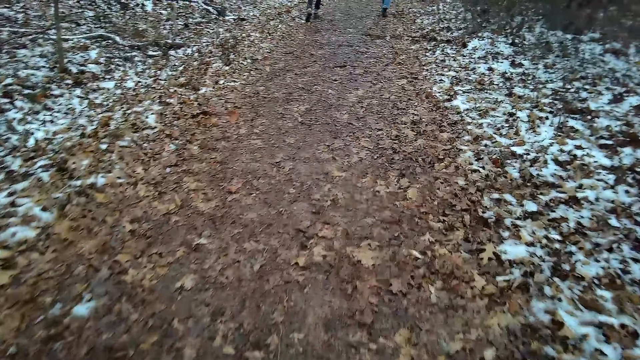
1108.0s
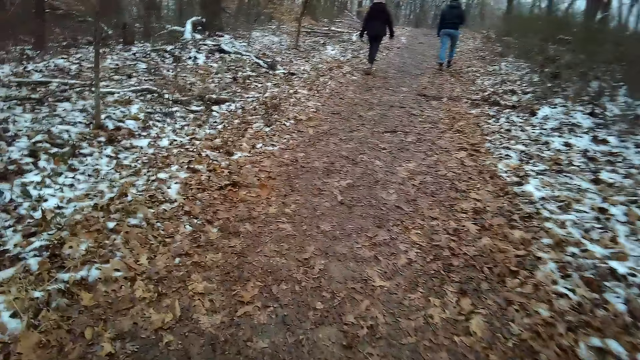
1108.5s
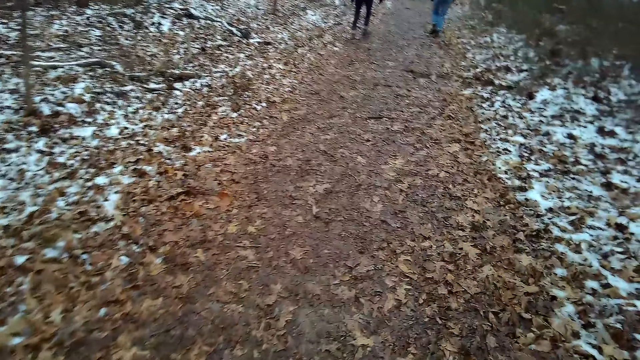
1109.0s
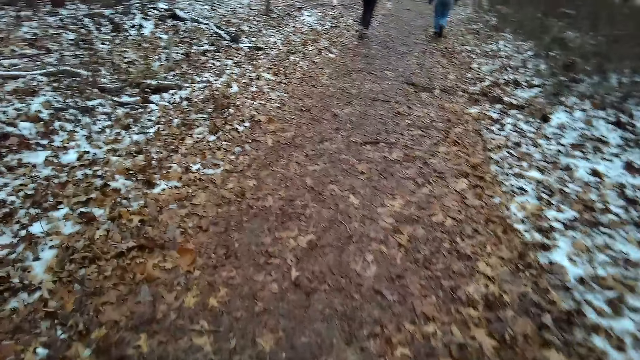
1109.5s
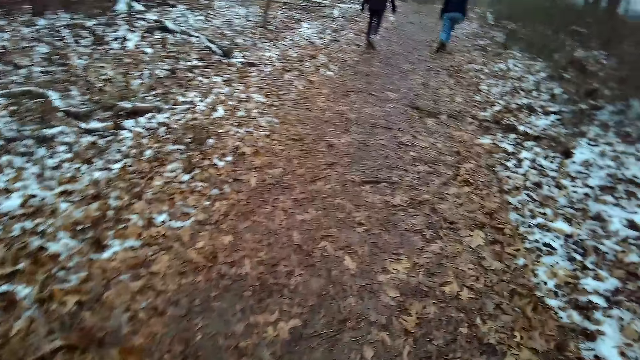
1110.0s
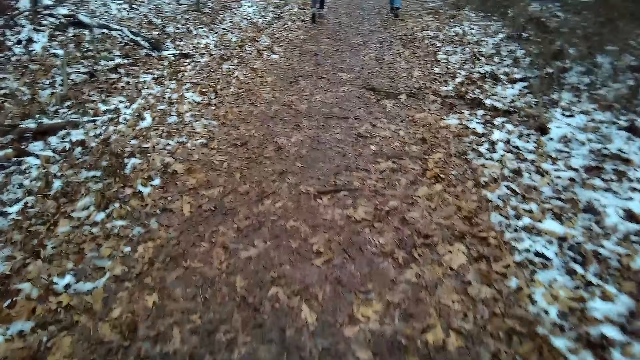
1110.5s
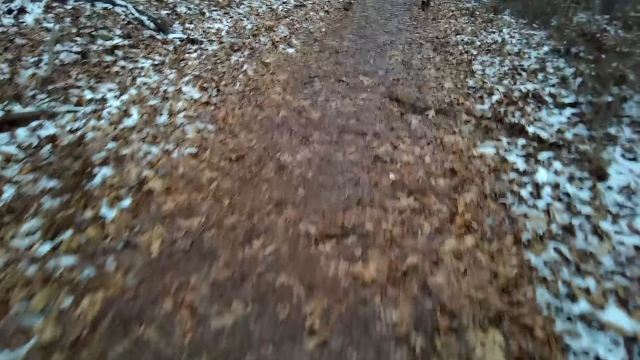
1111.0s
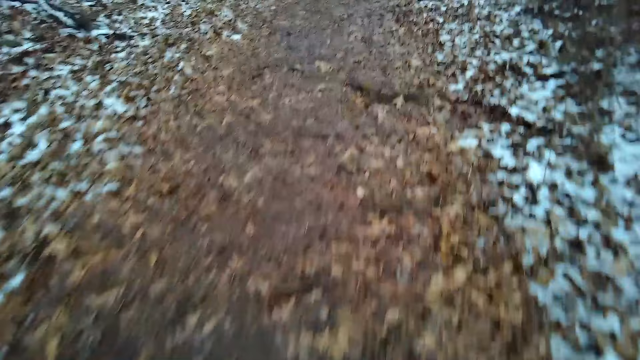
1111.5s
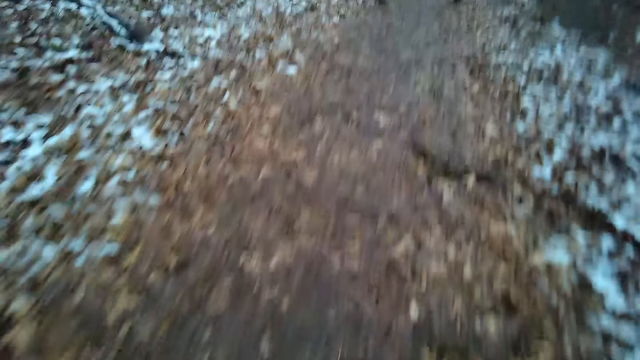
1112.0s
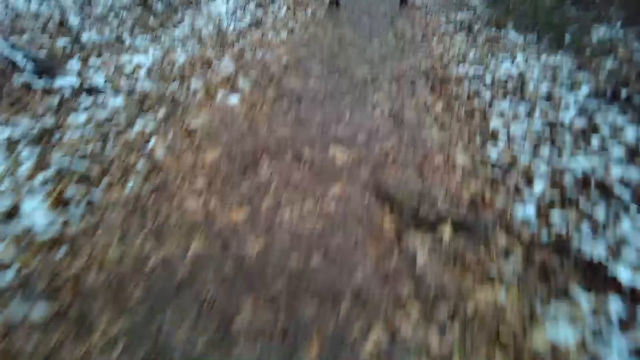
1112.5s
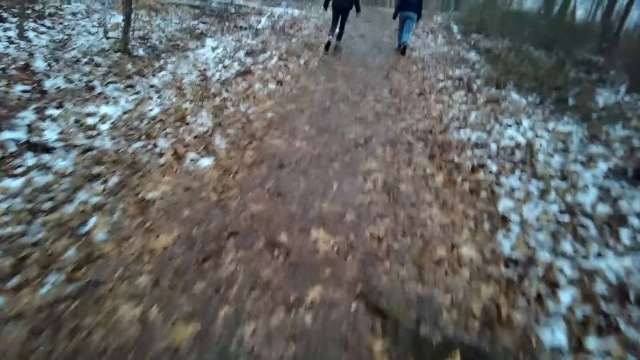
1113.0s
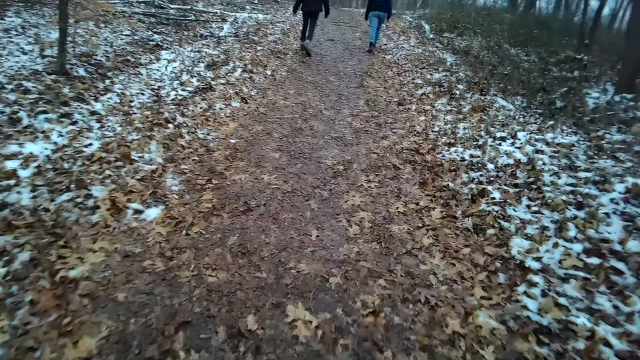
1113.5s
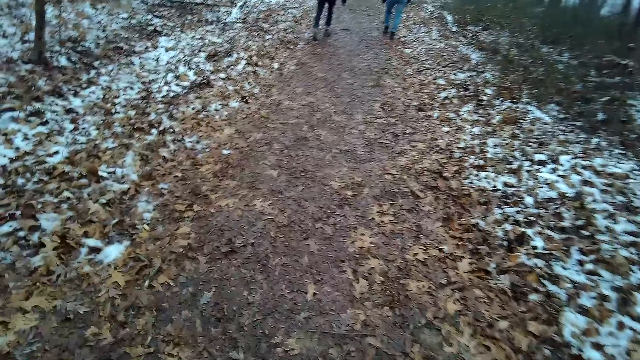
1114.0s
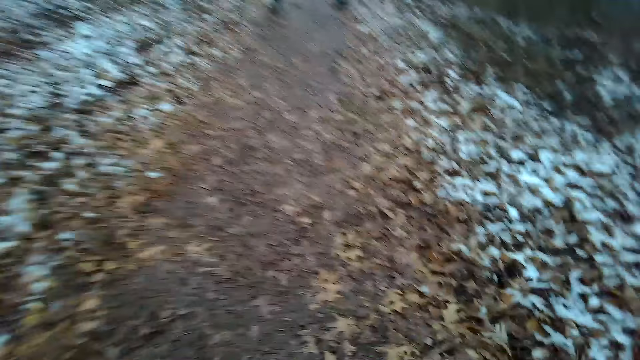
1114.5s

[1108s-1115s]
A lady moves around. Another lady moves around.

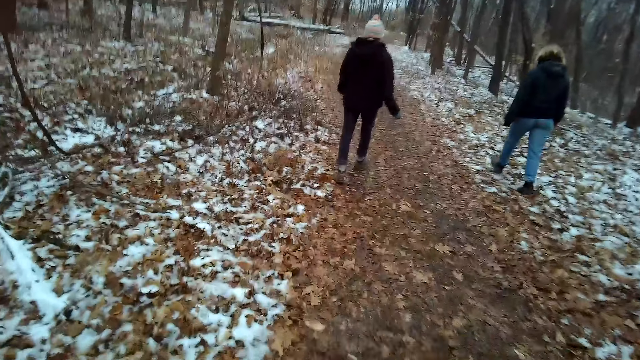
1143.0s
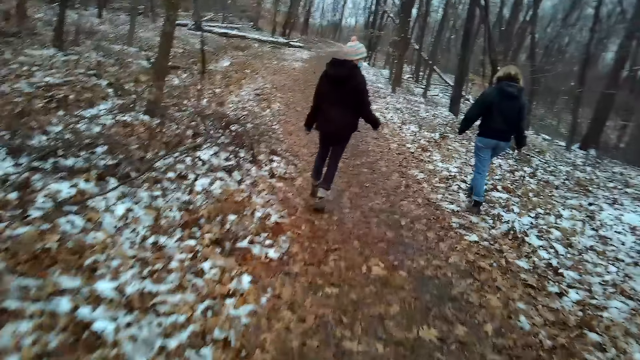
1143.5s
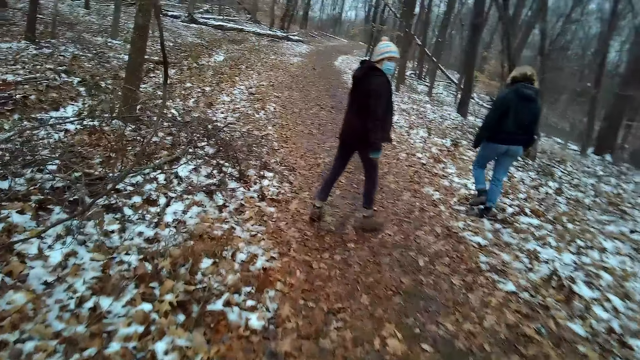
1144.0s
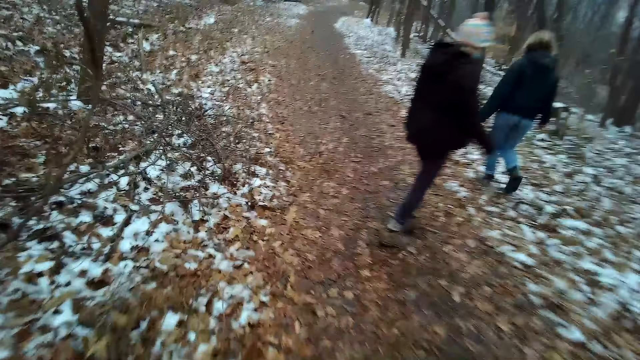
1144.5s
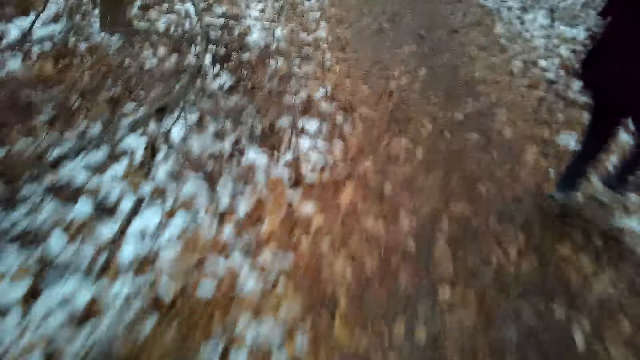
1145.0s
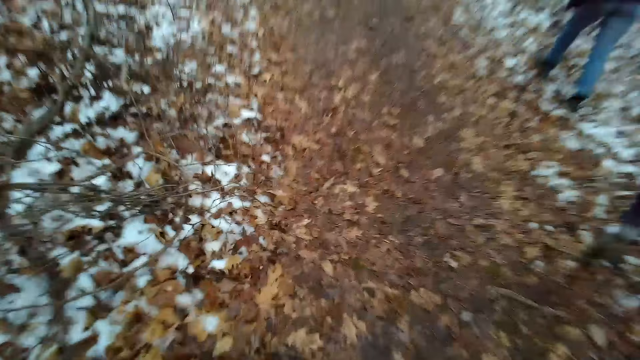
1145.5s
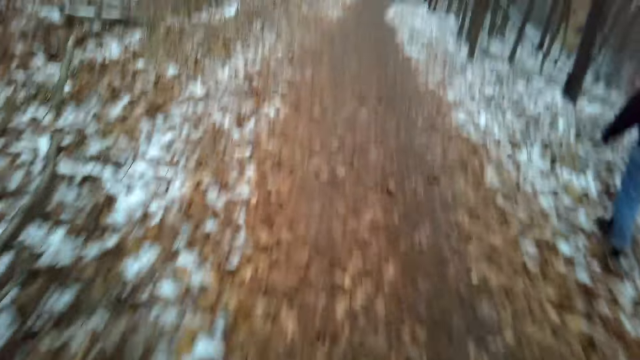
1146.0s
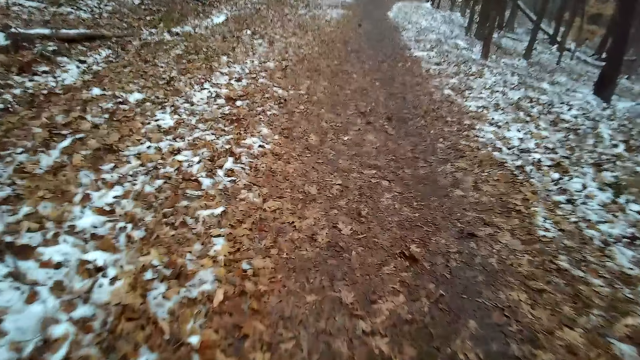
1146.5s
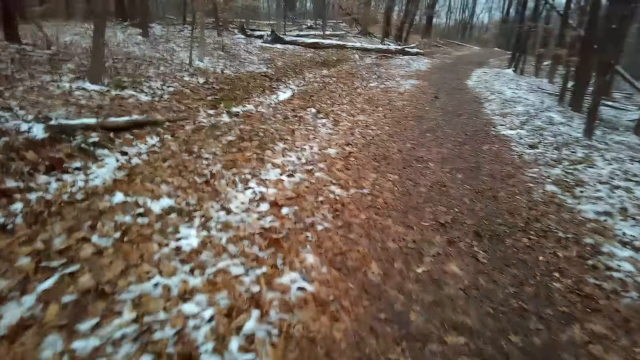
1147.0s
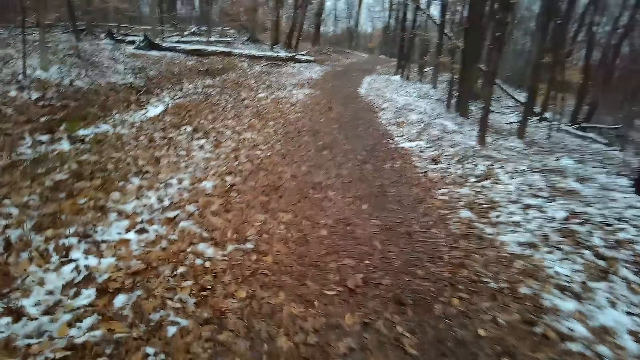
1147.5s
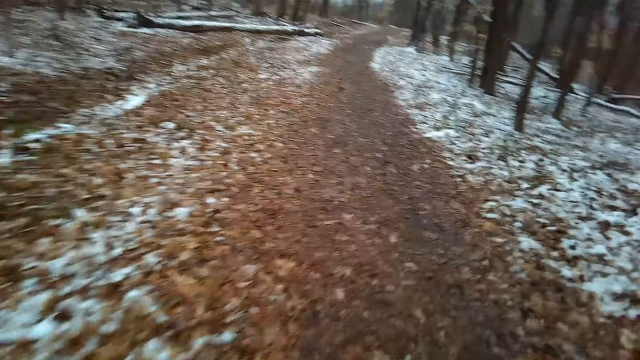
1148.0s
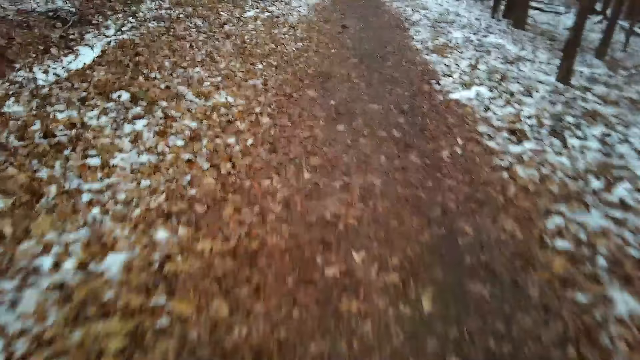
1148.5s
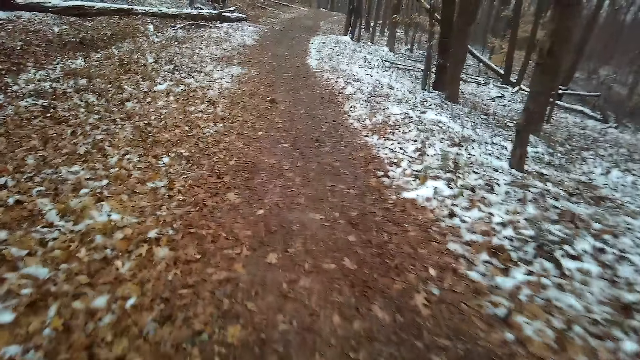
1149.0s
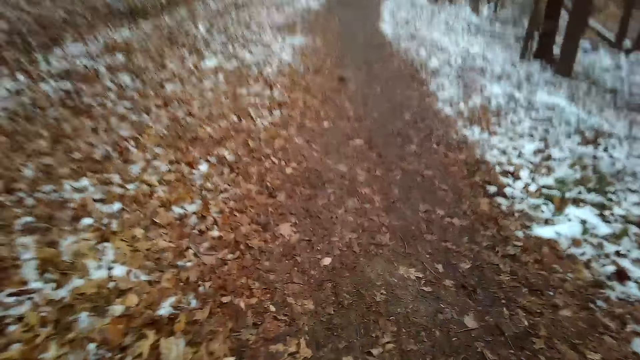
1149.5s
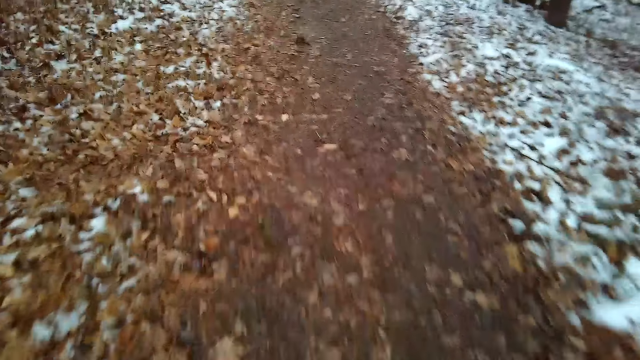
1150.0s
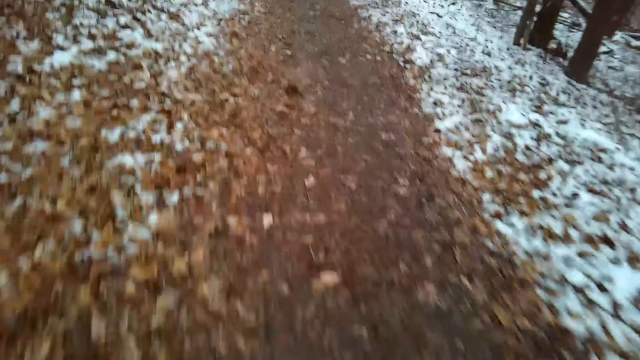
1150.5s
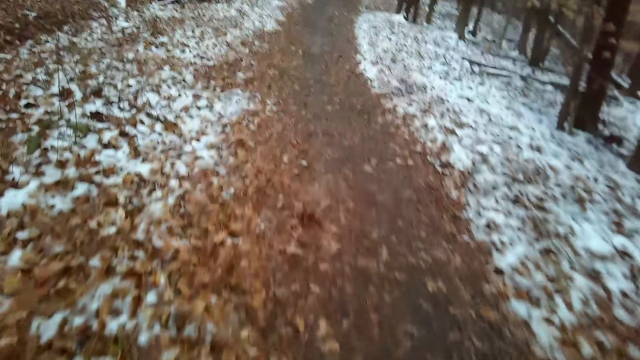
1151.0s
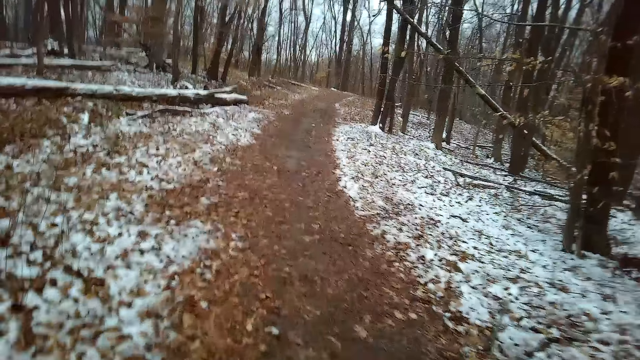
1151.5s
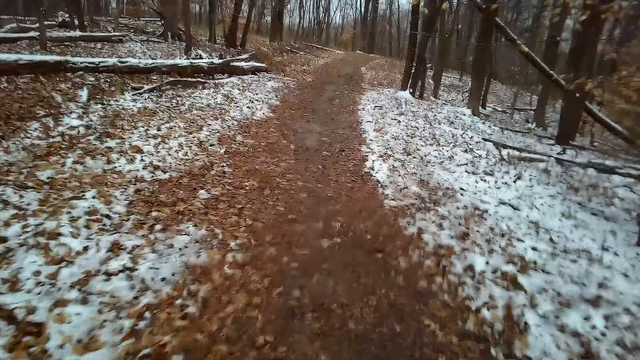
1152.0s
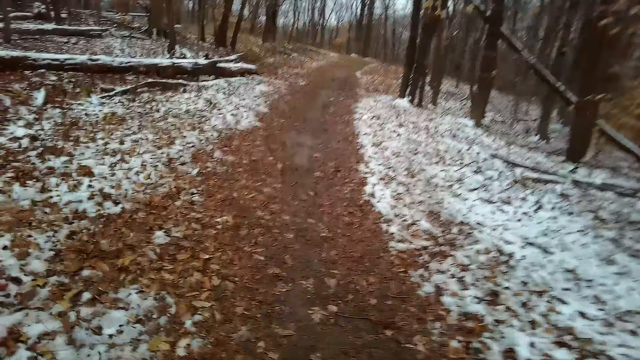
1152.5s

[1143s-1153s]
A lady looks behind. The lady moves aside. The camera wearer raises a hand. They move around.
